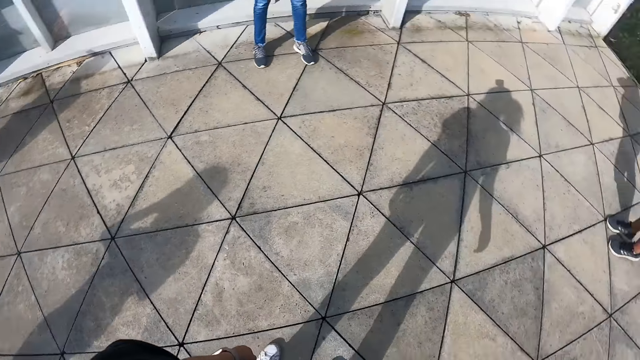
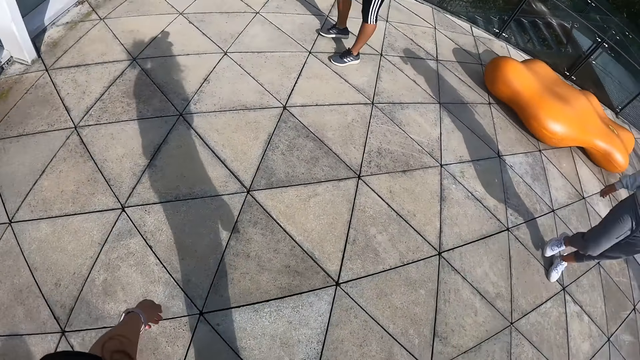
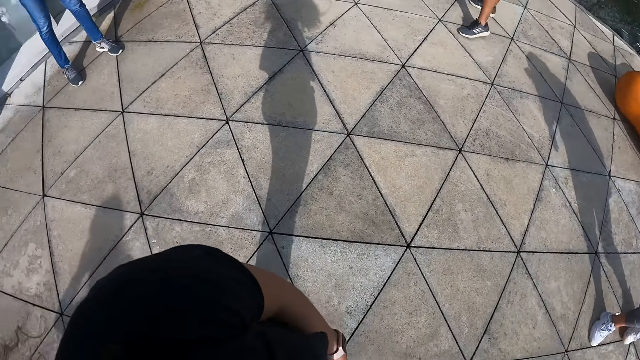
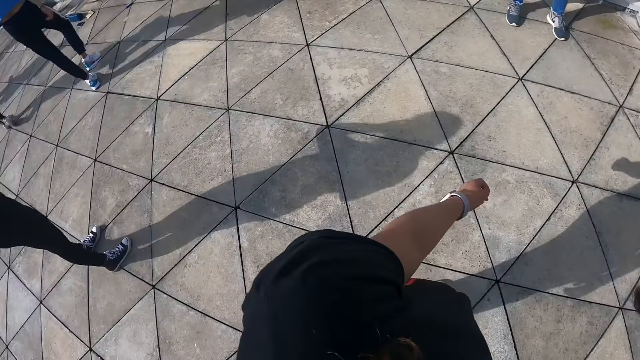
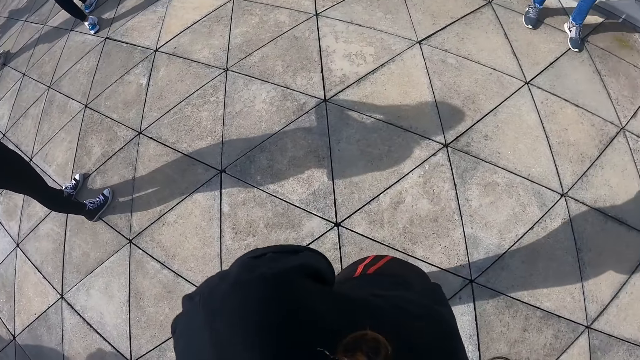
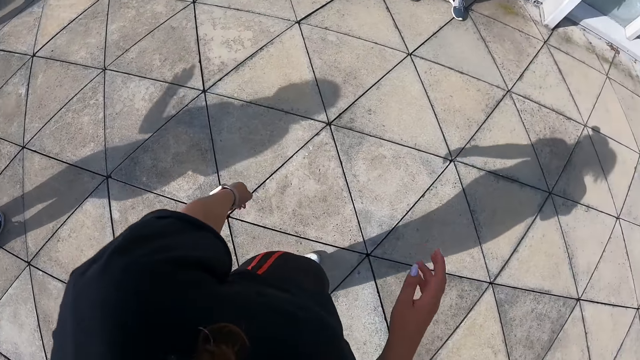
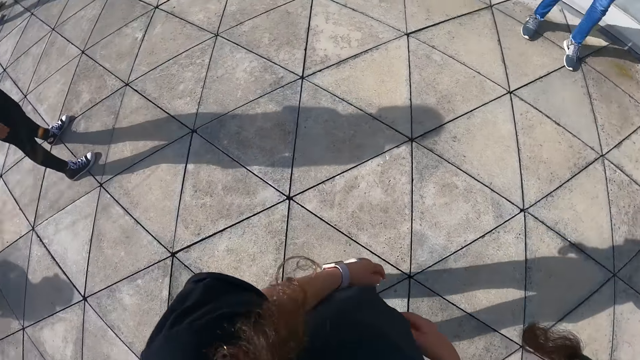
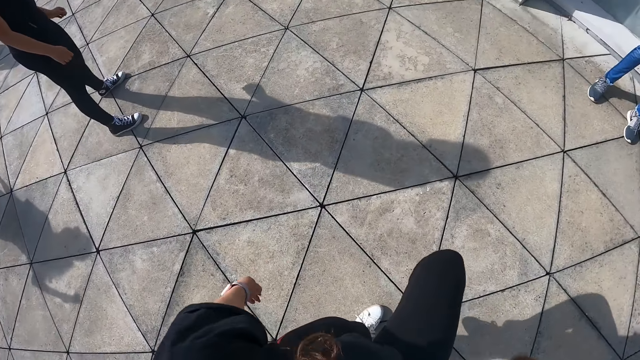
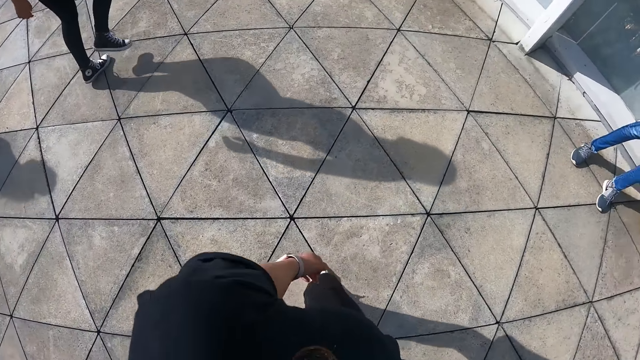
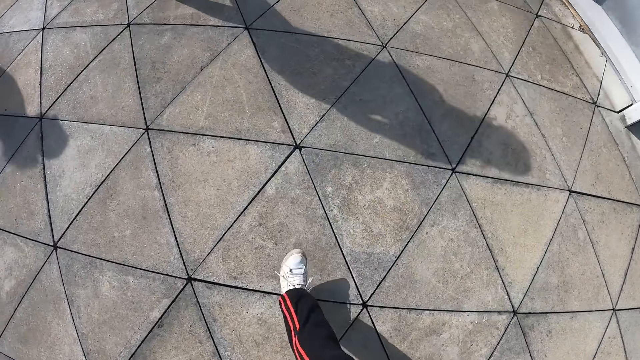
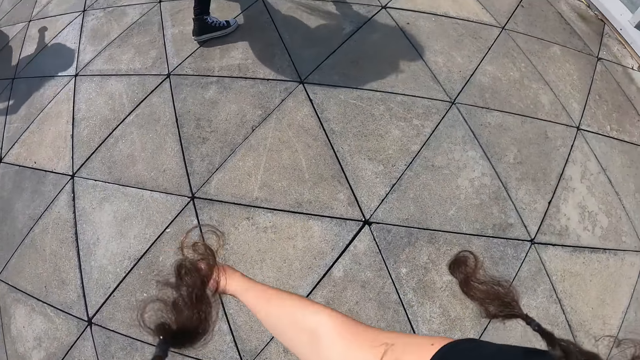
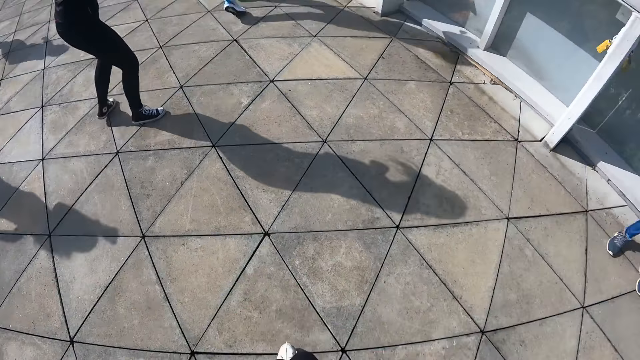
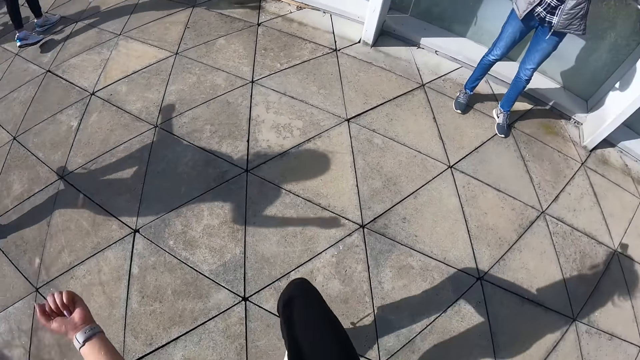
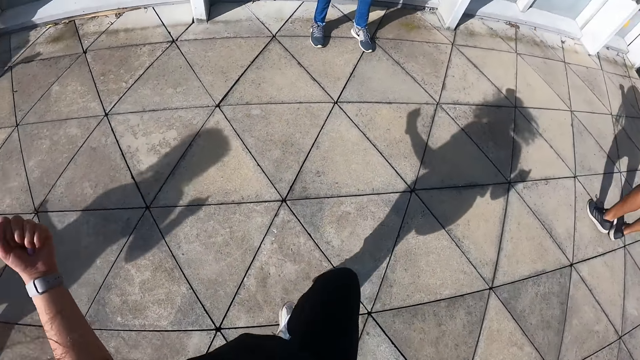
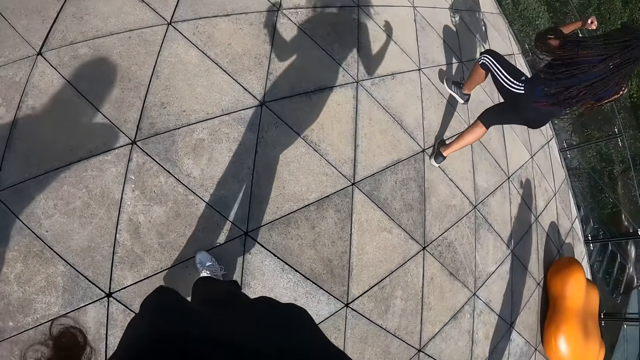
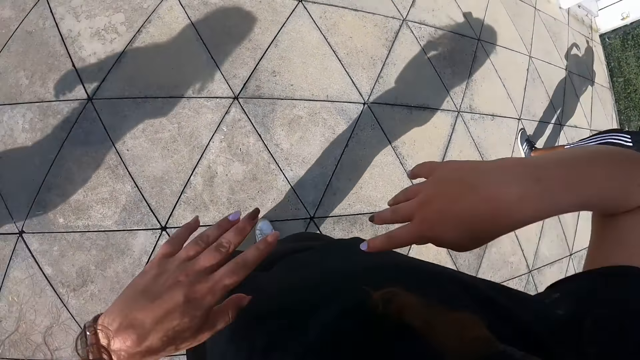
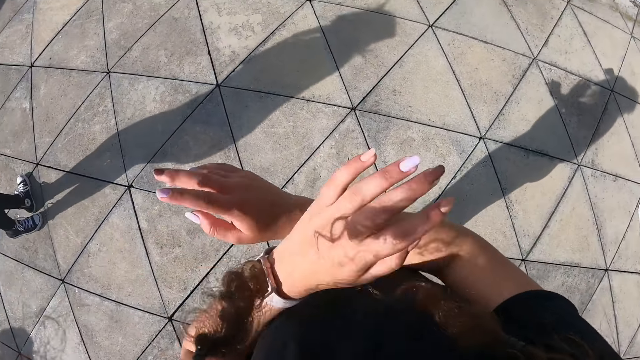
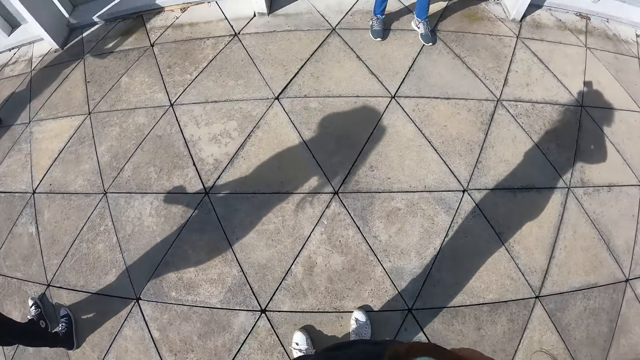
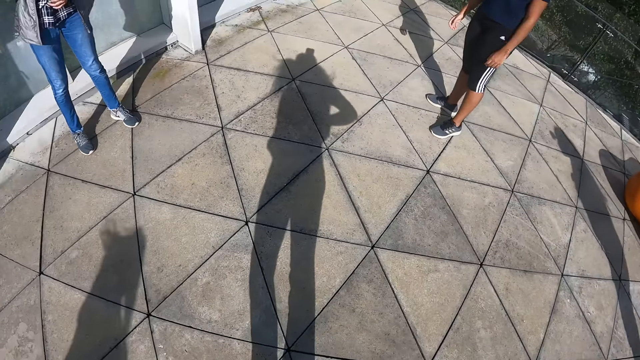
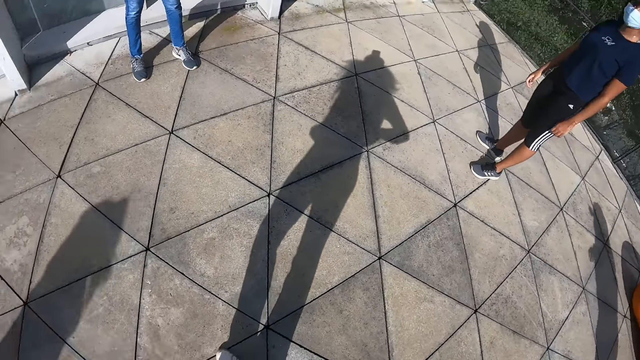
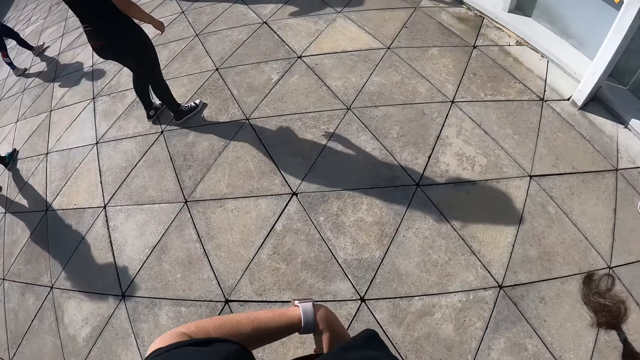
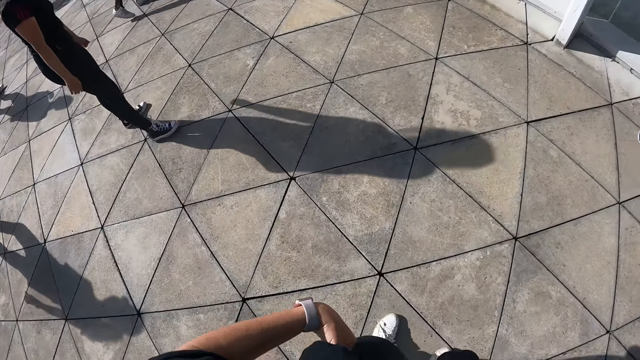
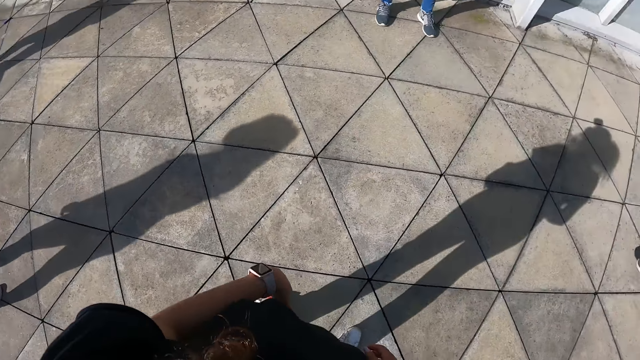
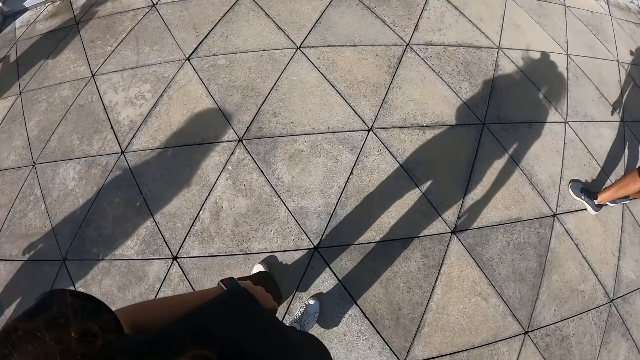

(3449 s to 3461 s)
A woman stretches. Another woman stands. The camera wearer moves their hands. The other woman stands.

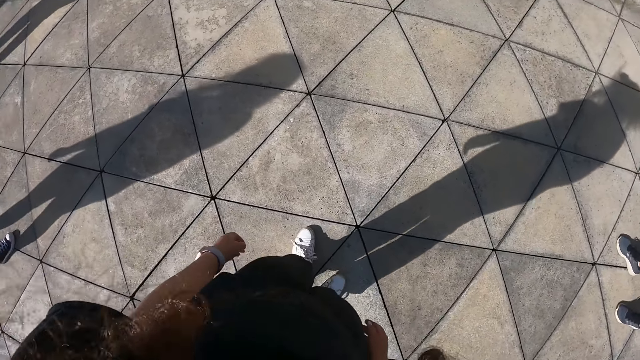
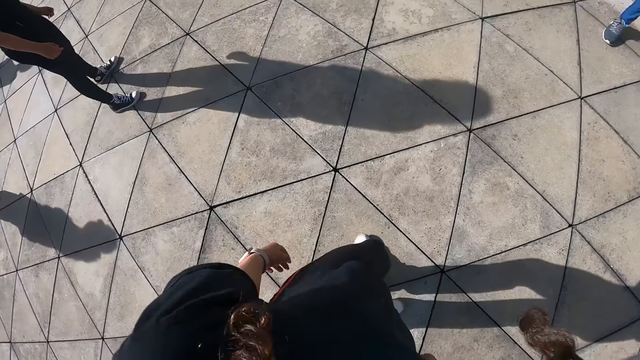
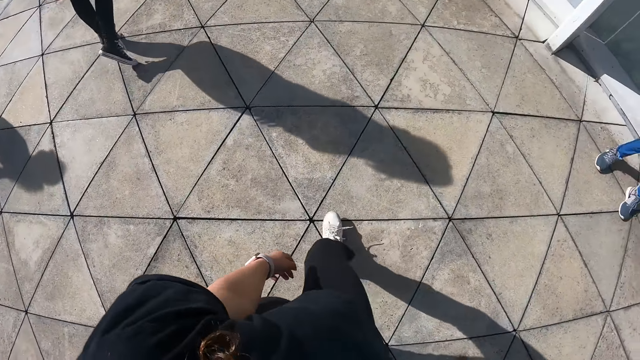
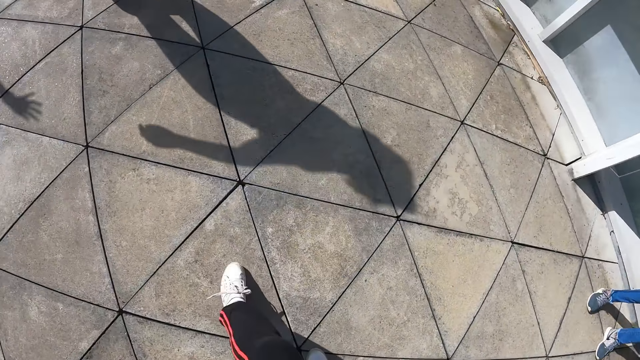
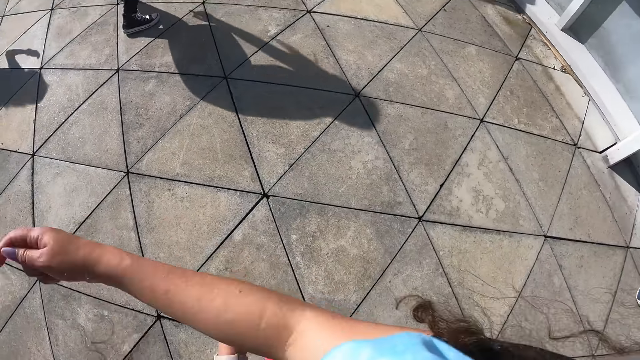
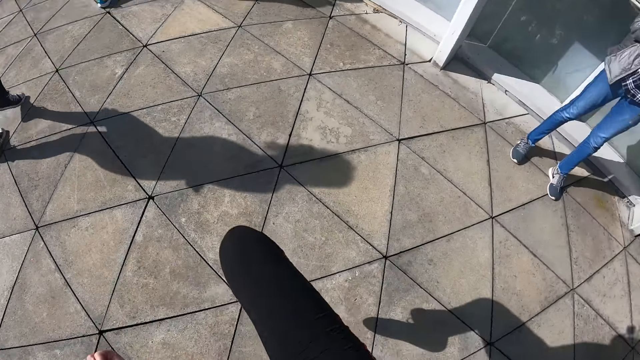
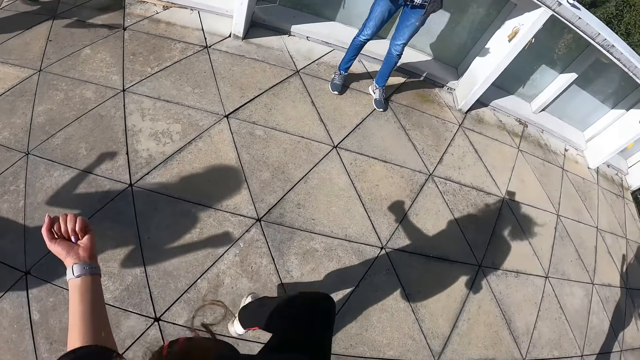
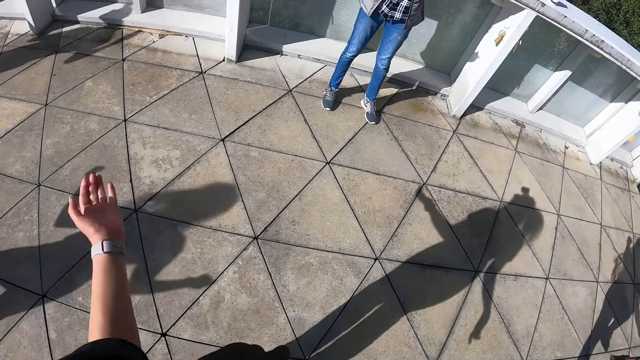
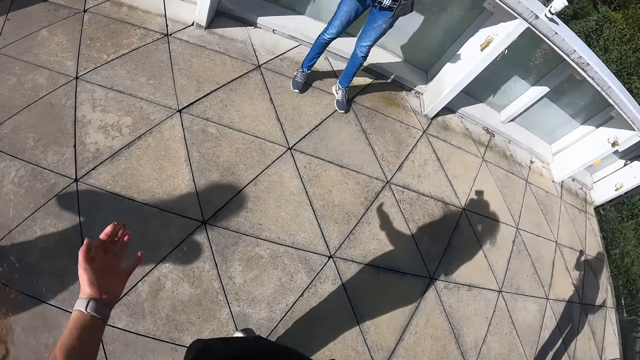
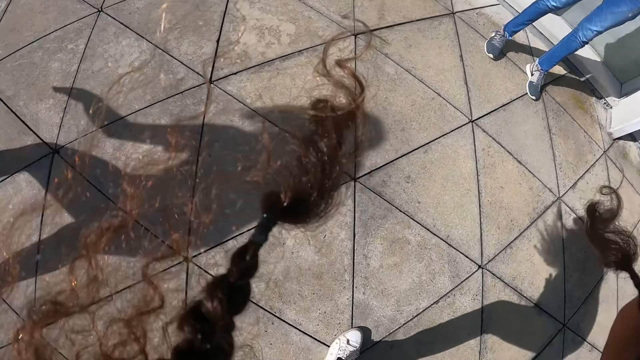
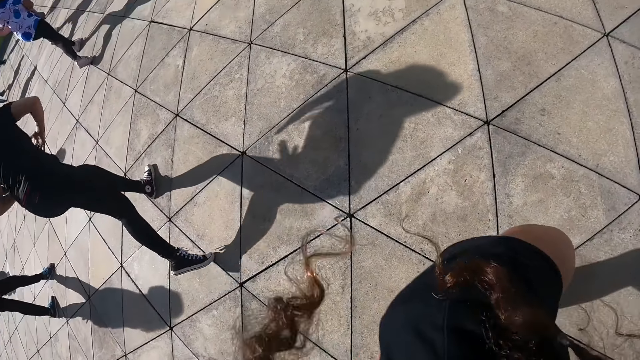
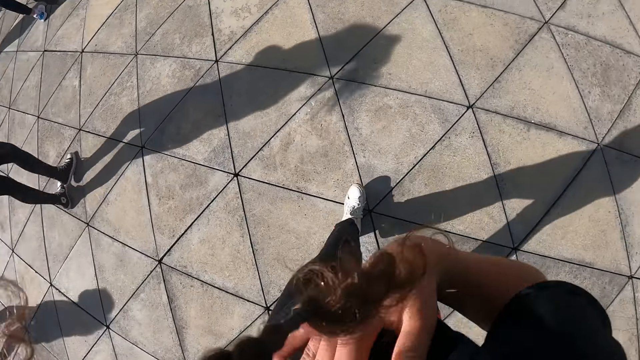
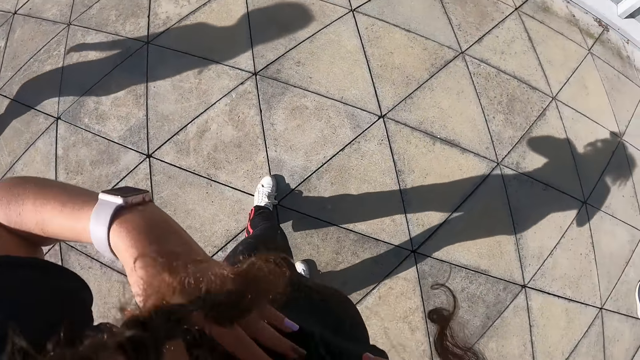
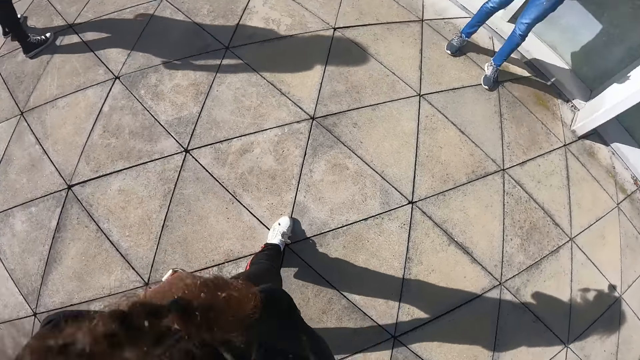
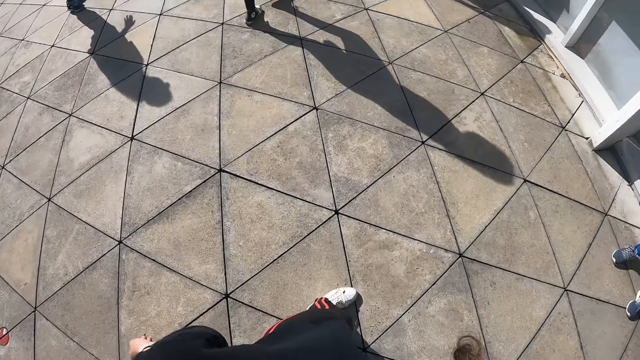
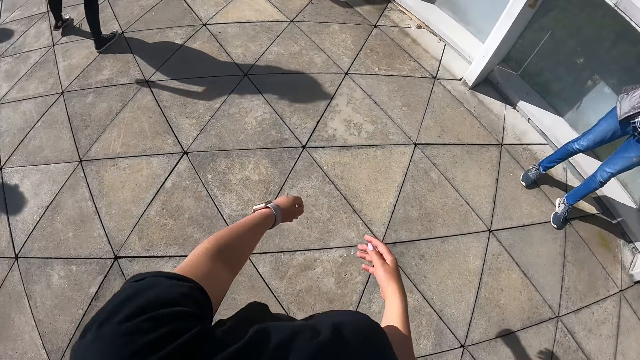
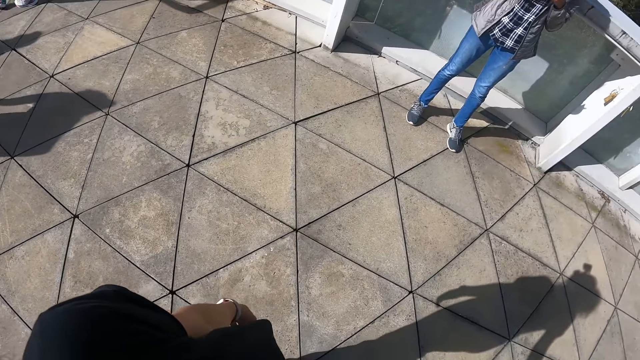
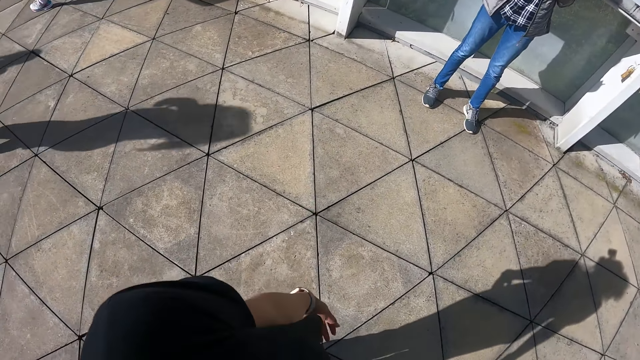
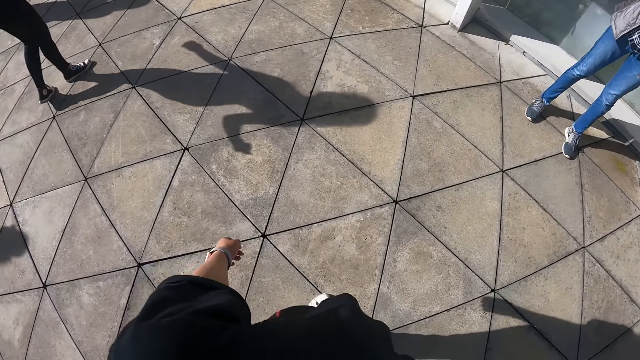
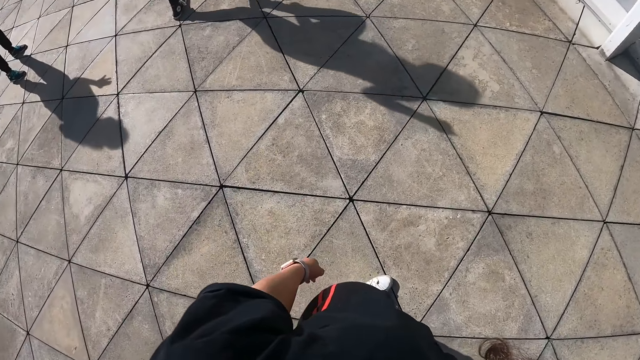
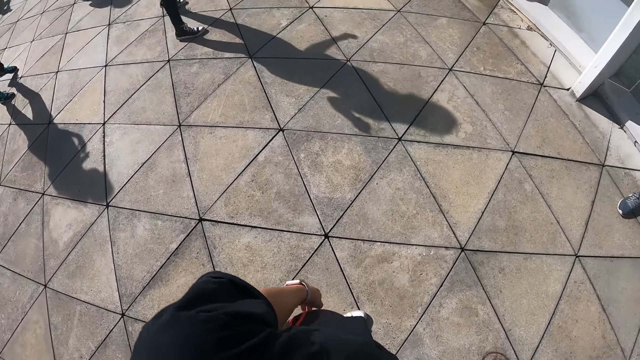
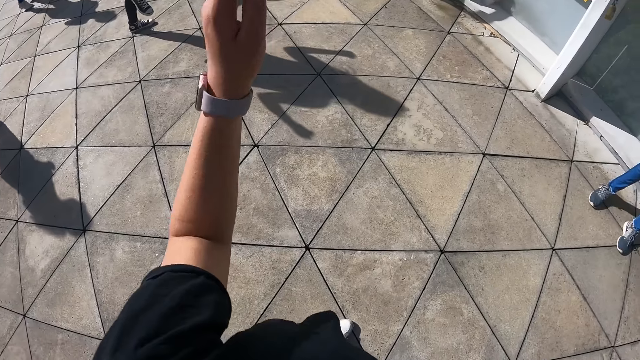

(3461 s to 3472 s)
The camera wearer stretches. A woman stretches. The camera wearer stretches. A man uses a phone.
